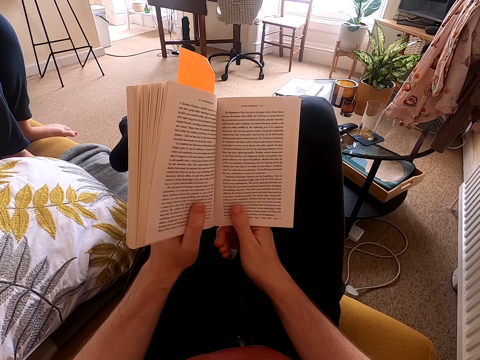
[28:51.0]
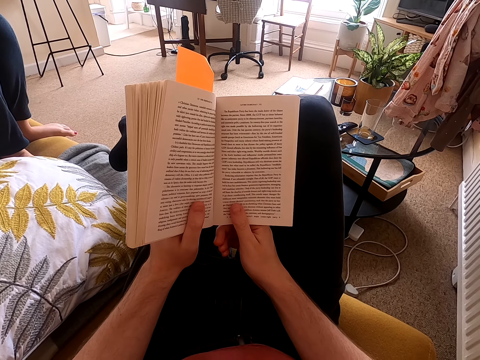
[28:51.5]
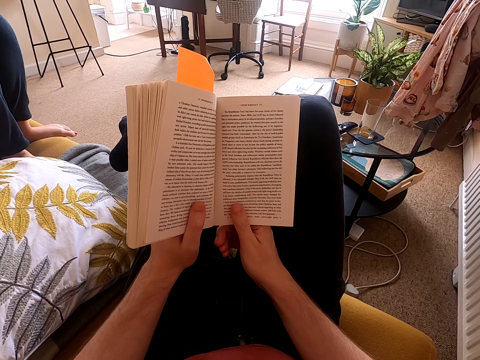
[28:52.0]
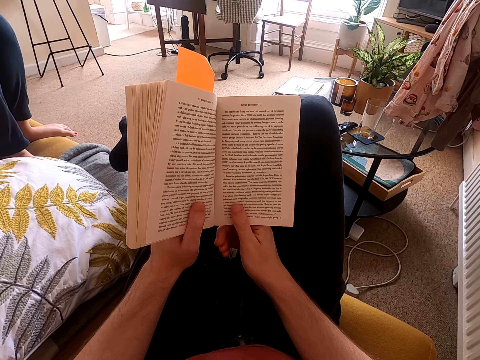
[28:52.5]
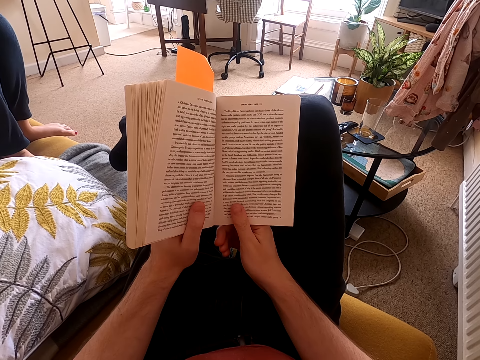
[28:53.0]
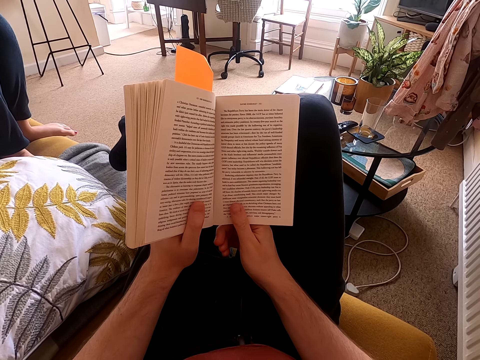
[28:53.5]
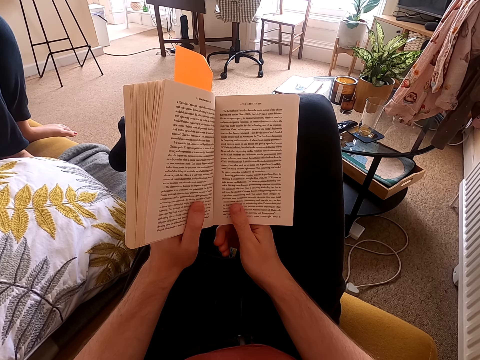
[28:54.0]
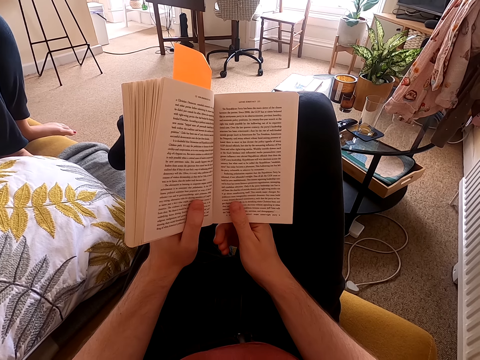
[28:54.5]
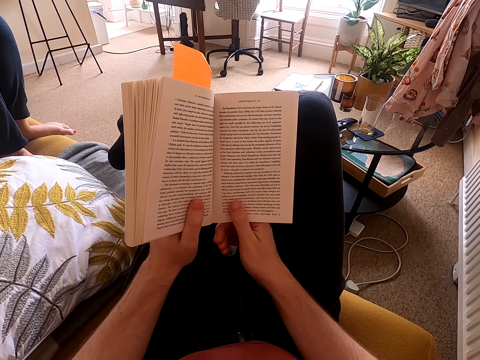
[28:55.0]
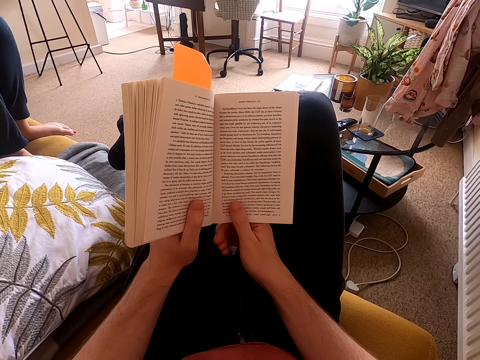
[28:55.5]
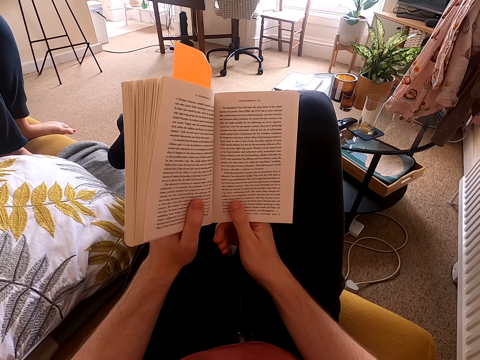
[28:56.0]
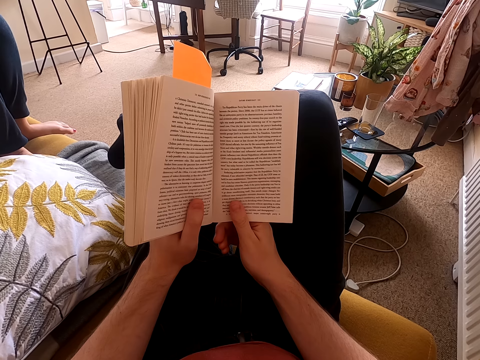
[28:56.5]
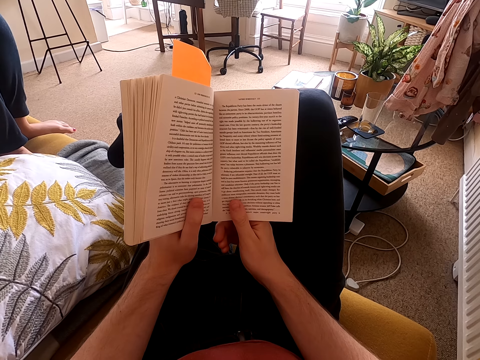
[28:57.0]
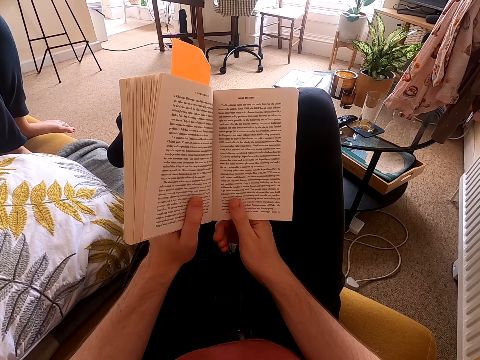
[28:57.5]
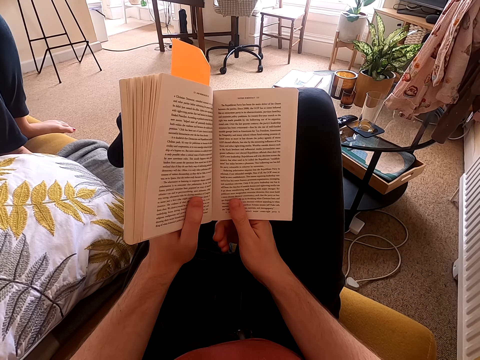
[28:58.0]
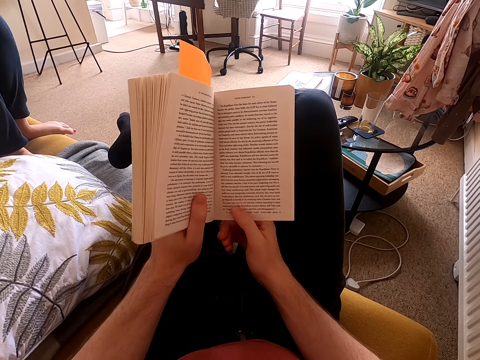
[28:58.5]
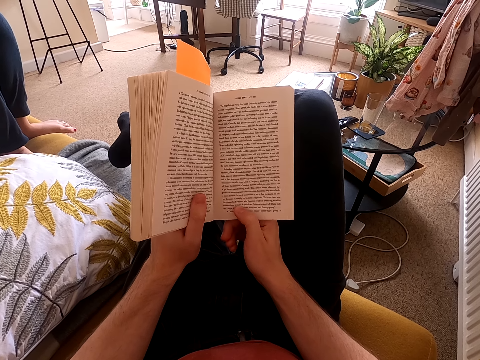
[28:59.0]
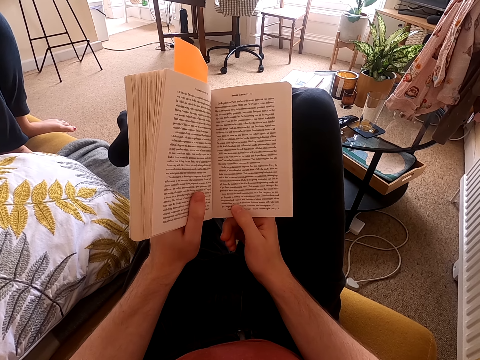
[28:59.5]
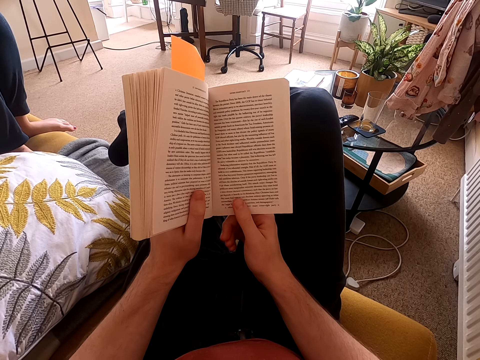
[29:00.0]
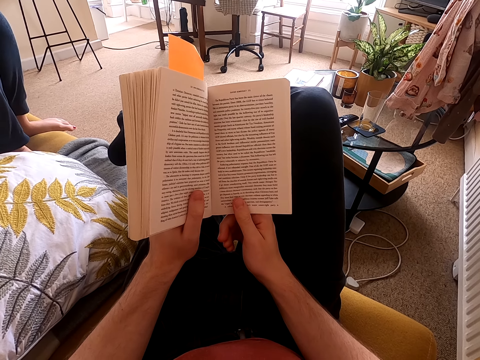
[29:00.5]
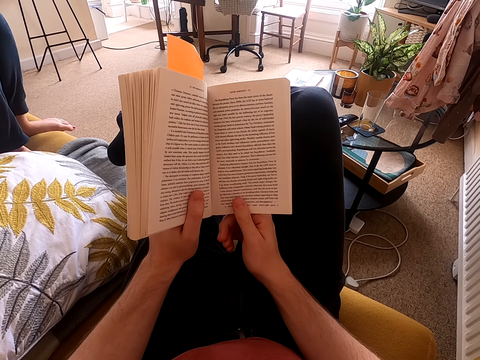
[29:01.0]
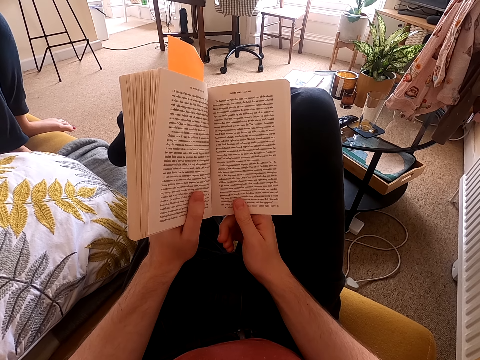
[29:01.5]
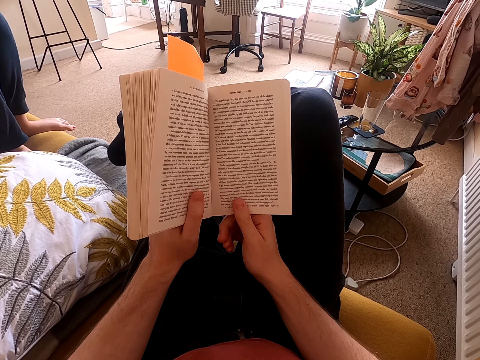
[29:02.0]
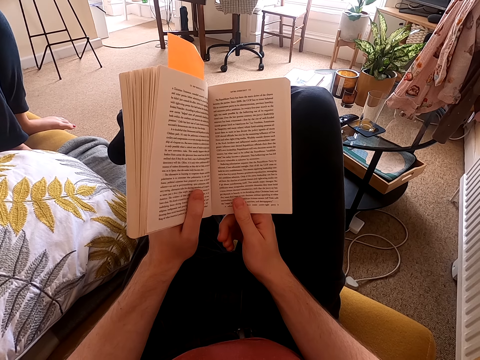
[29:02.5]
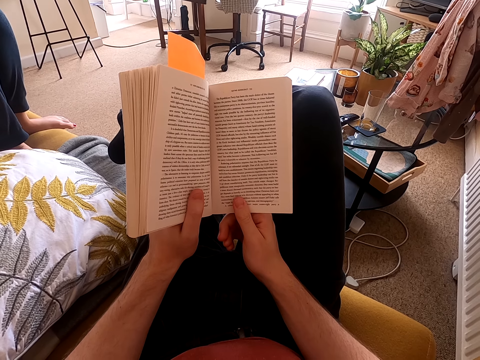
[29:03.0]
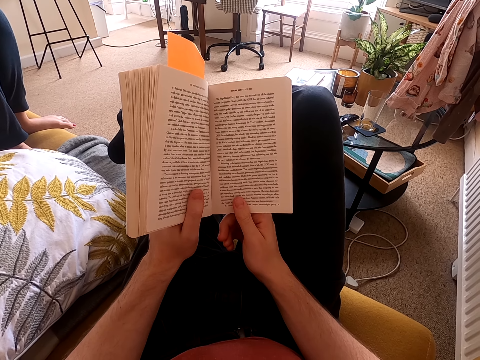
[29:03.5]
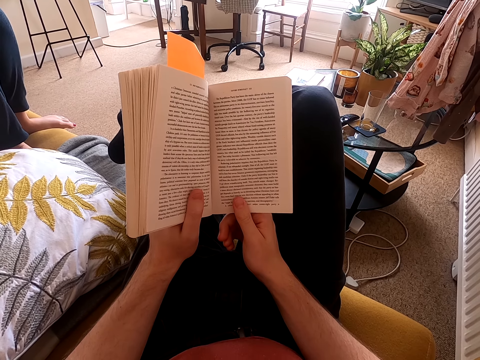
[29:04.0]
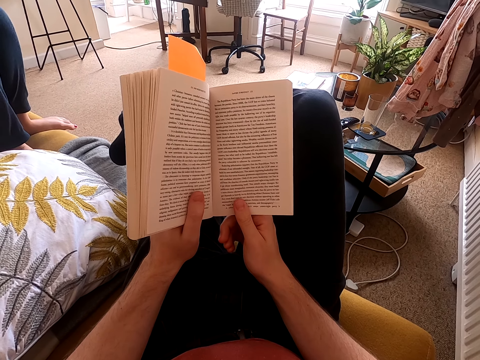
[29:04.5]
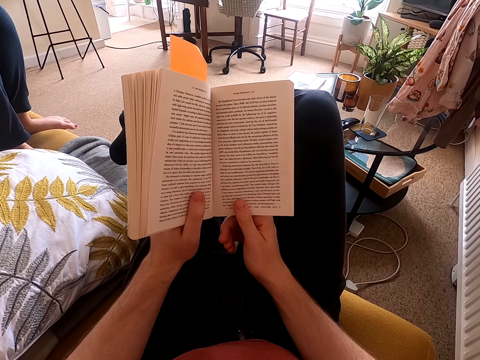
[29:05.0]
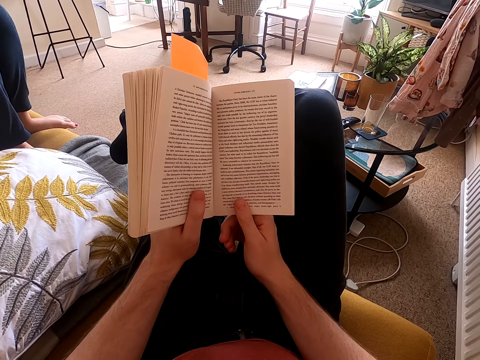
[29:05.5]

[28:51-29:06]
The camera wearer adjusts a book on his hands. He reads the book.

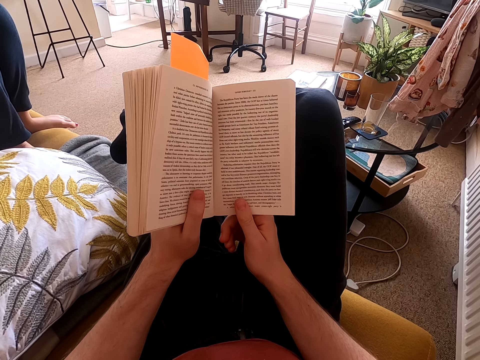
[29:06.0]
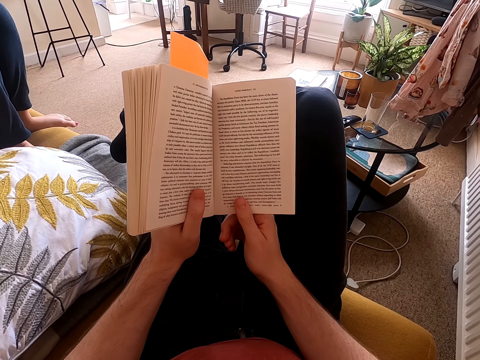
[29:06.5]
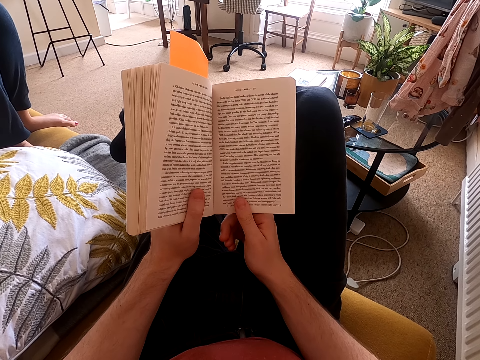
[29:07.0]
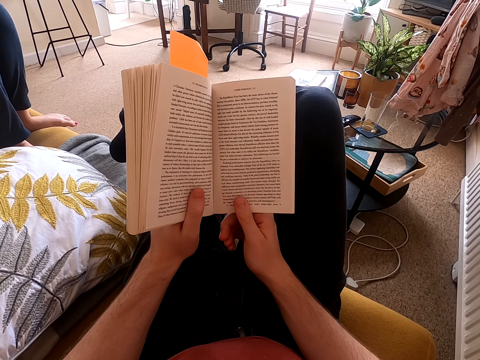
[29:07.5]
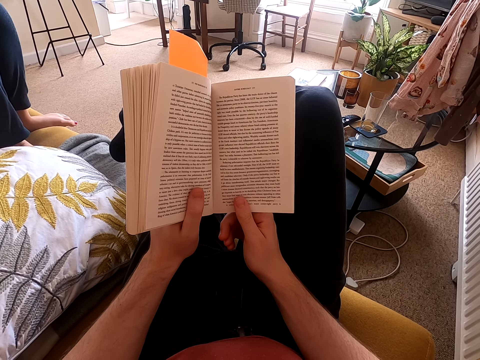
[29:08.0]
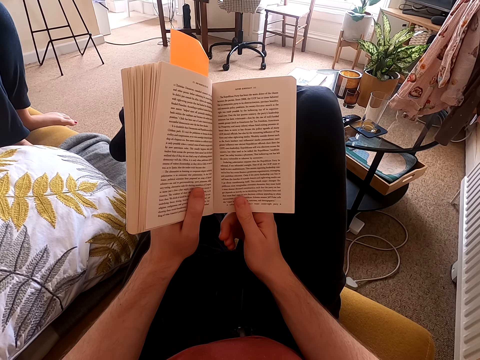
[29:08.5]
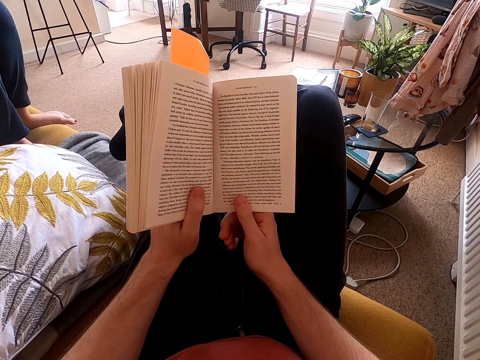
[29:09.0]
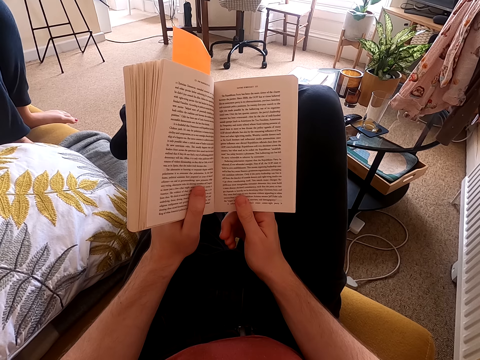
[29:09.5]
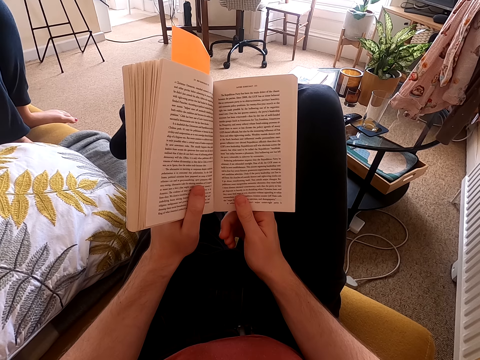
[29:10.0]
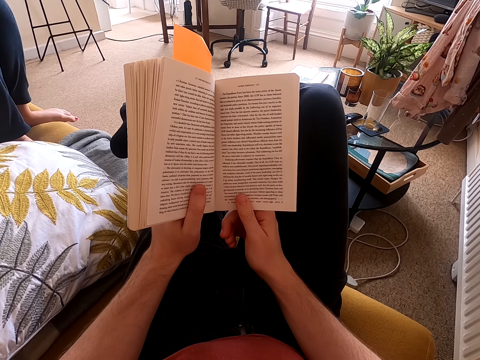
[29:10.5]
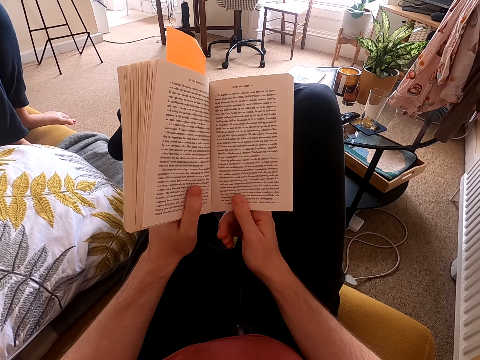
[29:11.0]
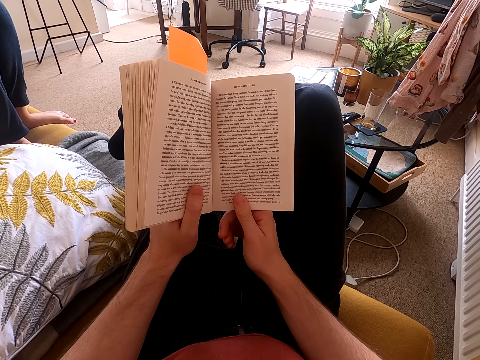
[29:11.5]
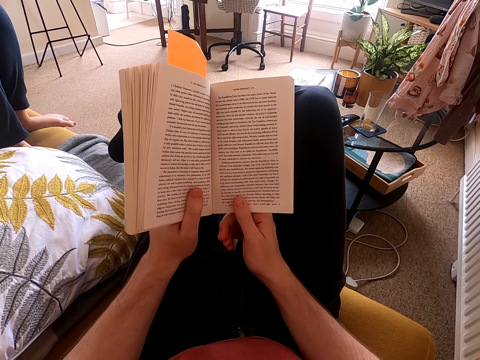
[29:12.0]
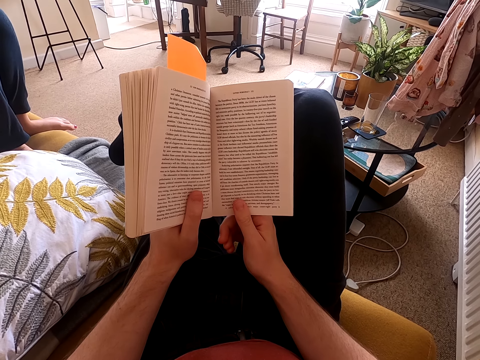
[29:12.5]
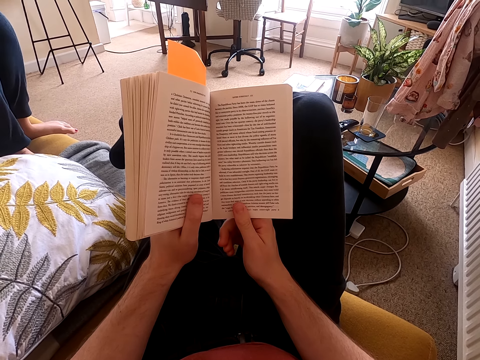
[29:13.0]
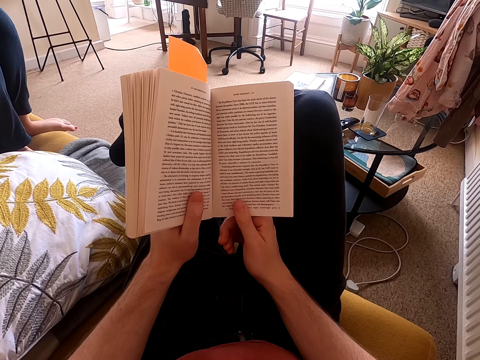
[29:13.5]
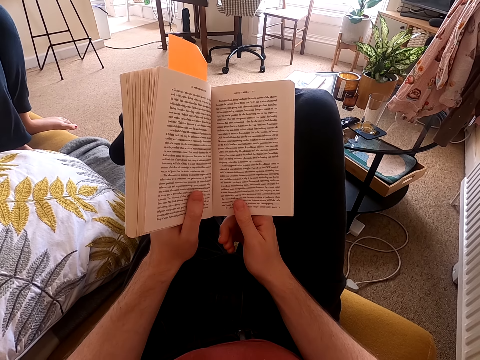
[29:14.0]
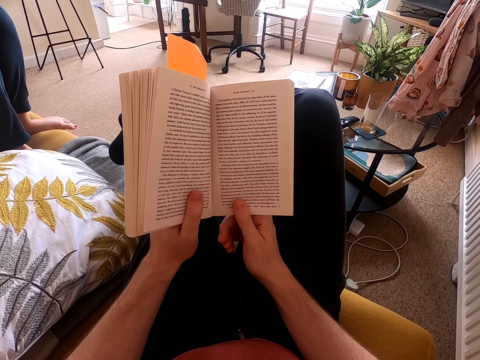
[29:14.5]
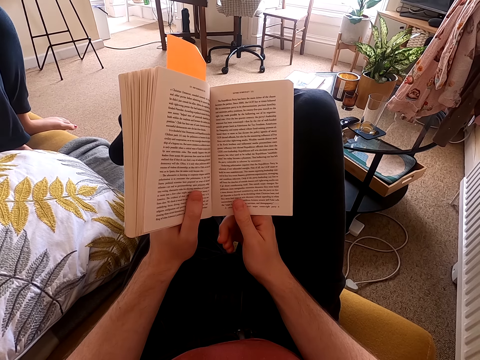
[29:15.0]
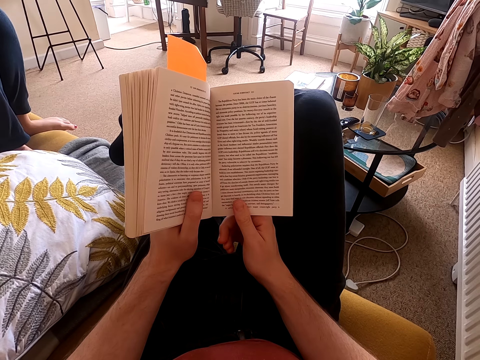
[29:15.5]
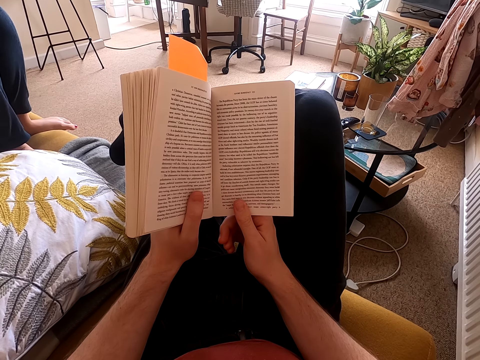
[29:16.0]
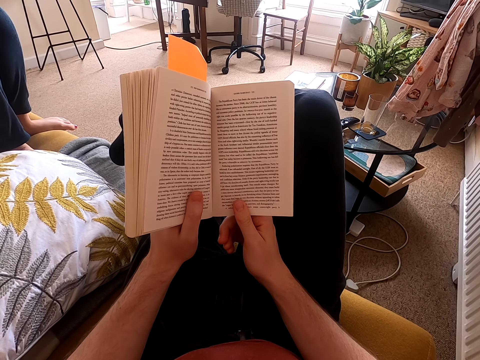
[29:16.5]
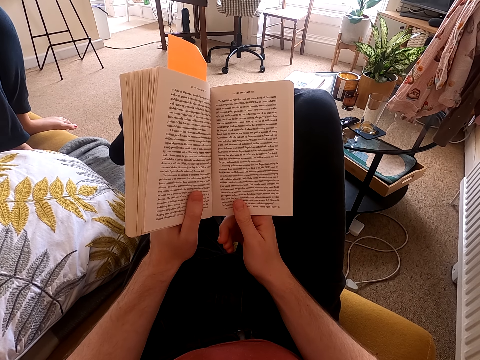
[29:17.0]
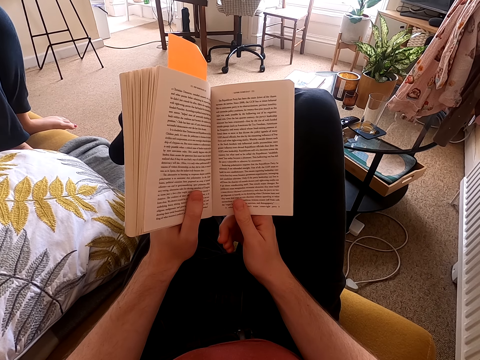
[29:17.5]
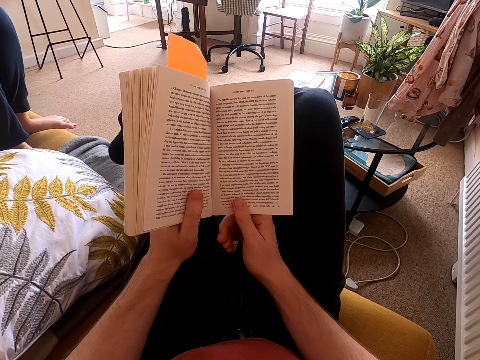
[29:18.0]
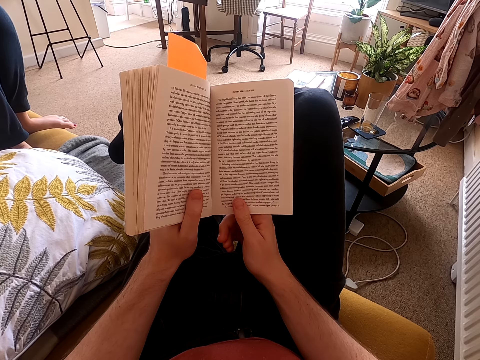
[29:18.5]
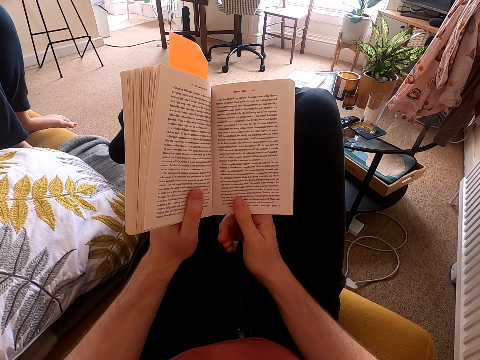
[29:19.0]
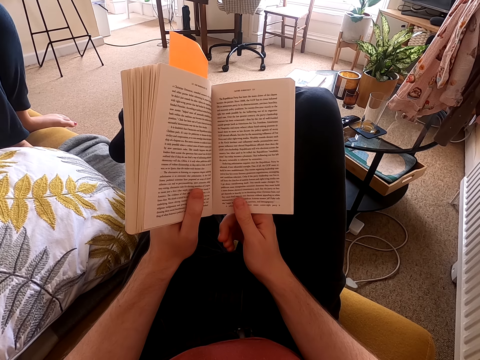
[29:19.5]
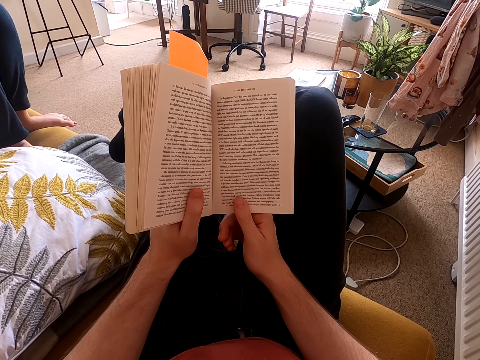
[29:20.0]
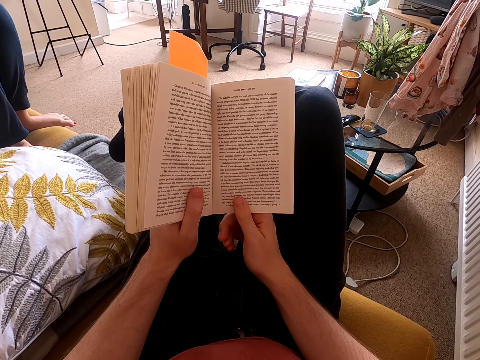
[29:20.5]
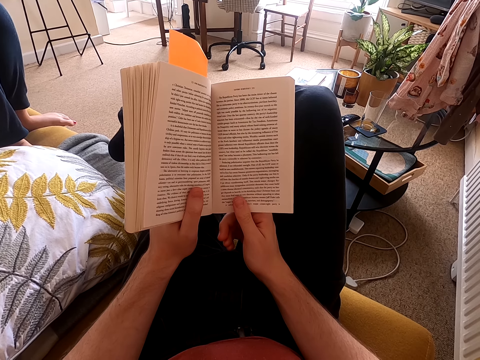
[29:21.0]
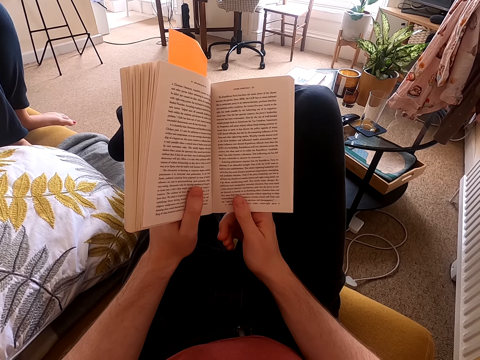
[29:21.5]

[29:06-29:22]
A lady adjusts her feet on a couch. The camera wearer reads a book.
